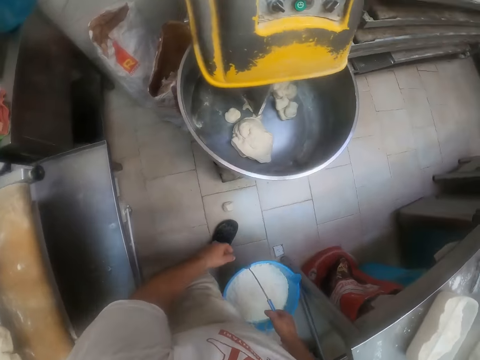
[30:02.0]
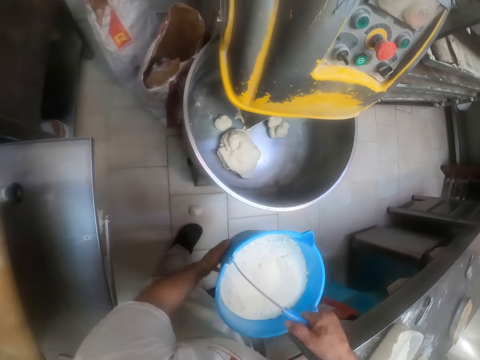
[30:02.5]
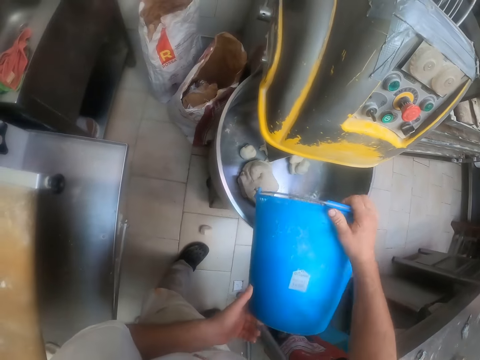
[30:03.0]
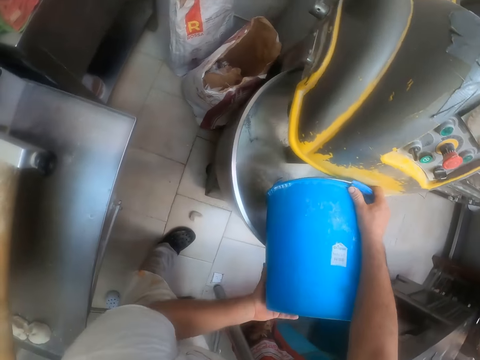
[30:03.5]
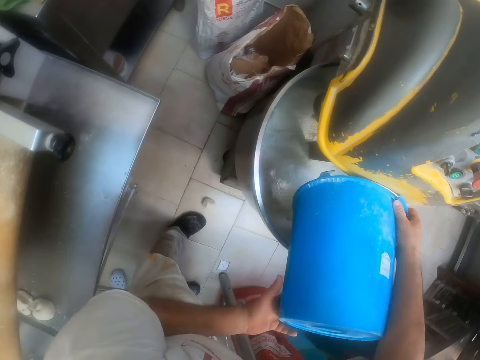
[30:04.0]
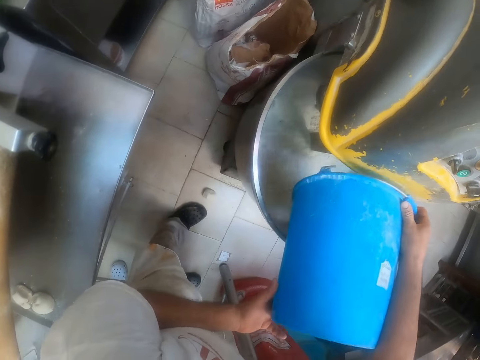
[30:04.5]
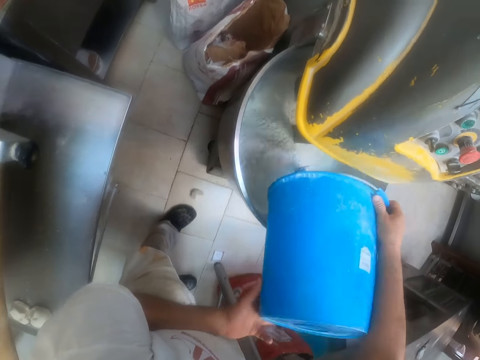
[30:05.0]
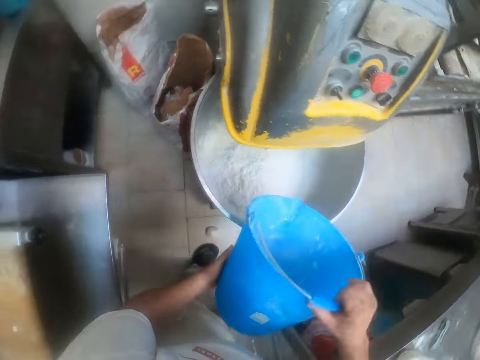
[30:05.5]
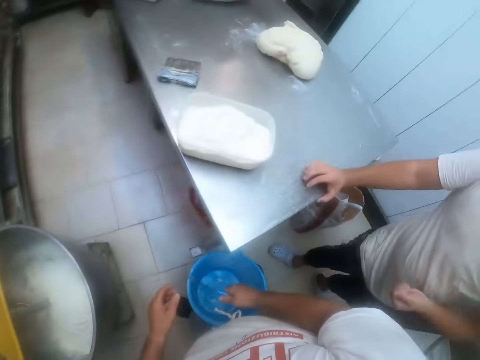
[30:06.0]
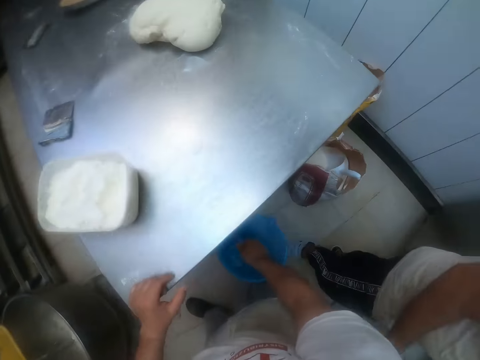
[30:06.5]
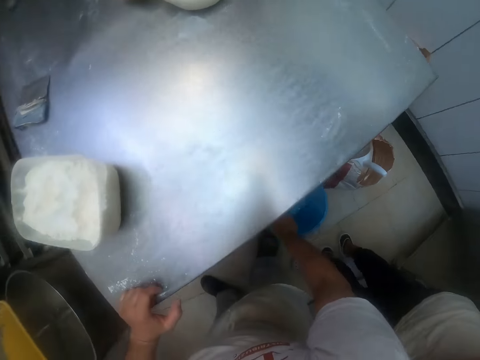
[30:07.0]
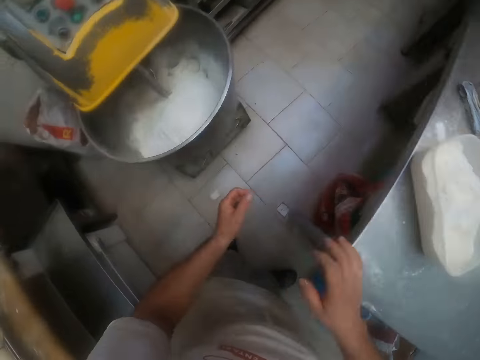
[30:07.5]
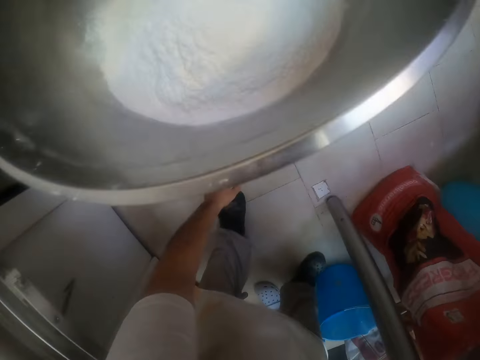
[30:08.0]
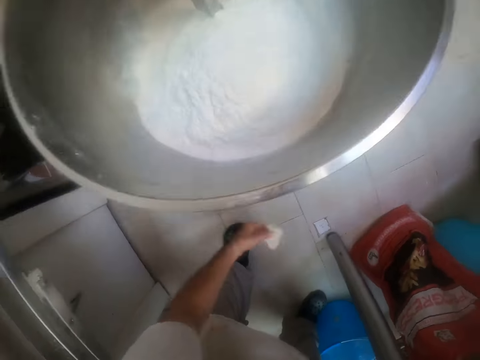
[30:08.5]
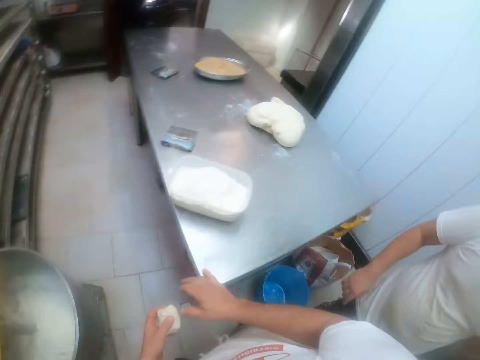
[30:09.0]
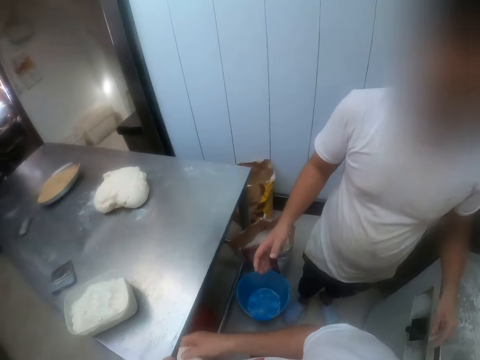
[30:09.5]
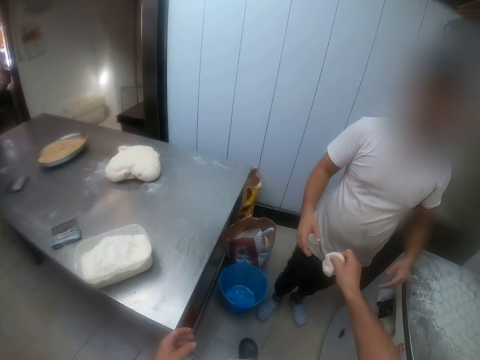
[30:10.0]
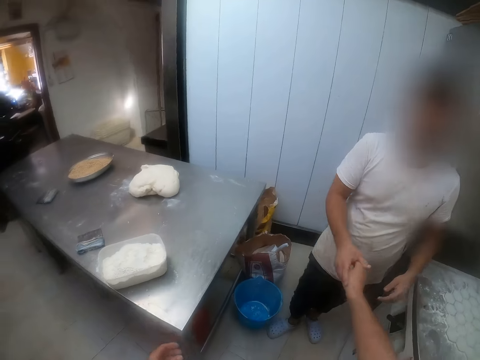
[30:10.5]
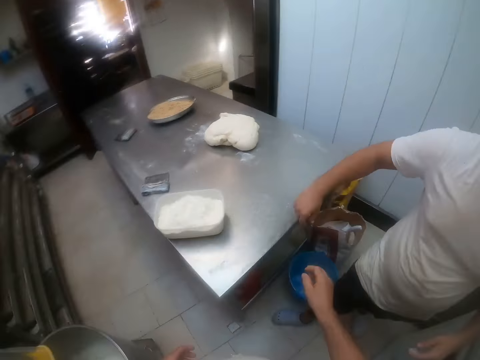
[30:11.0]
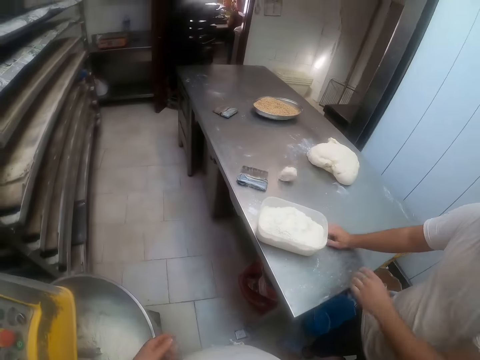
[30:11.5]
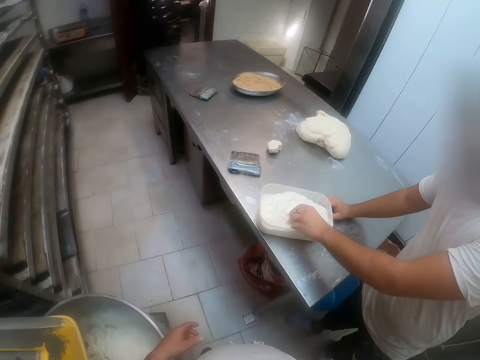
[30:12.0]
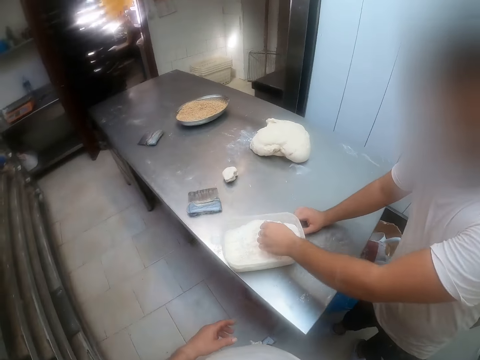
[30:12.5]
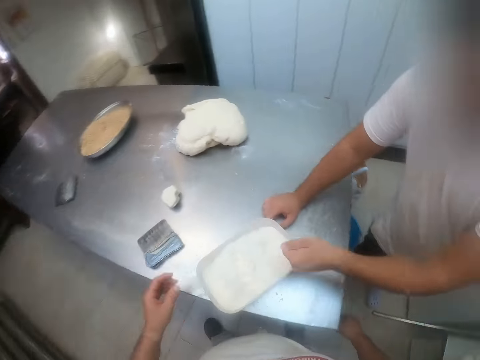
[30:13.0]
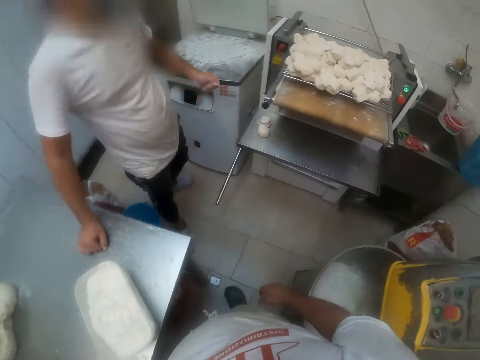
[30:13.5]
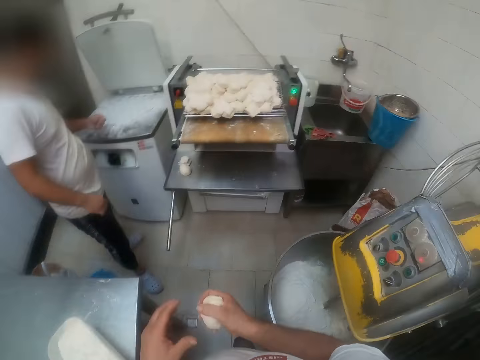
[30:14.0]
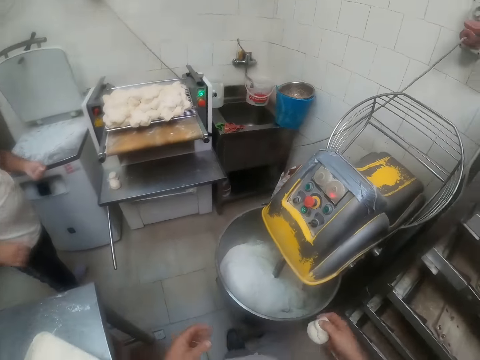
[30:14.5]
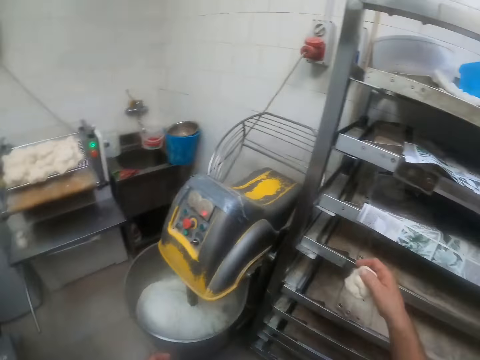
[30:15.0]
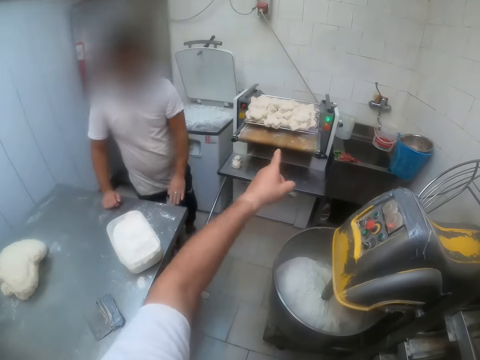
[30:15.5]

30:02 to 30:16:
The camera wearer pours the flour from the bucket into the mixing bowl with both hands. He puts the bucket on the floor with his right hand. He picks up dough from the floor with his left hand. He holds the dough with his right hand. He hands over the dough to a man. He talks to the man. The man takes the dough from the camera wearer with his right hand. The man throws the dough on the table with his right hand. The man packs flour from the bowl on the table with his left hand. The camera wearer picks up the dough from the table with his left hand. He holds the dough with his right hand.

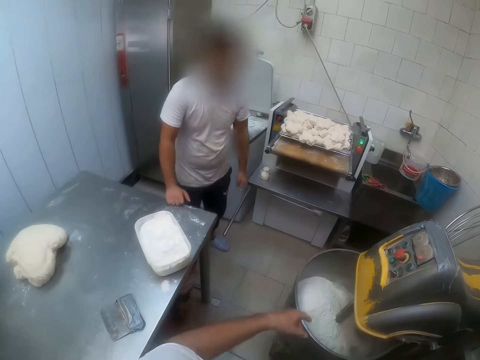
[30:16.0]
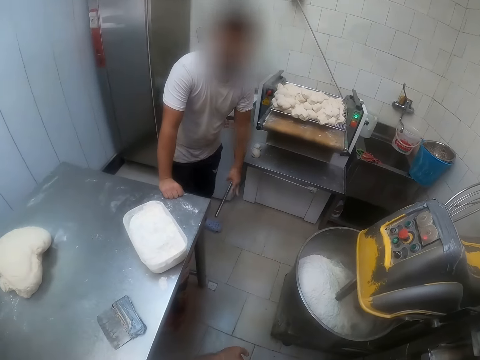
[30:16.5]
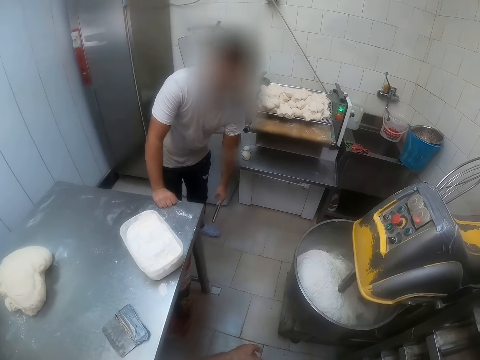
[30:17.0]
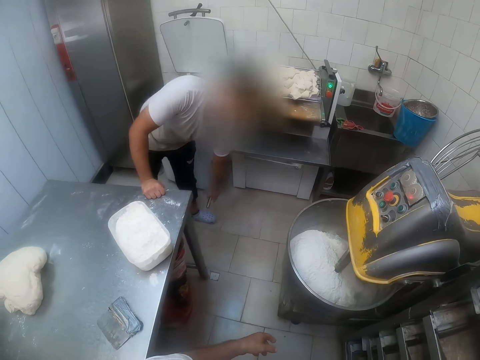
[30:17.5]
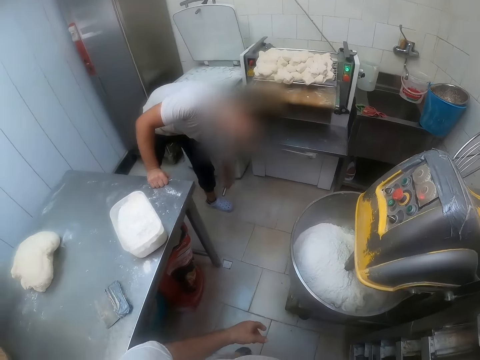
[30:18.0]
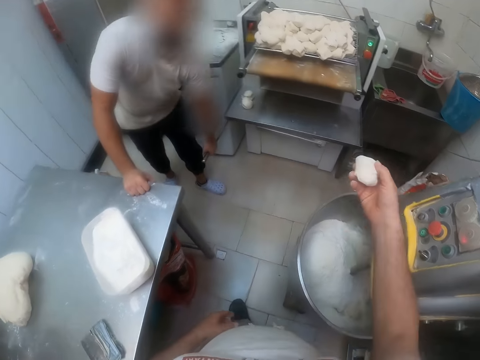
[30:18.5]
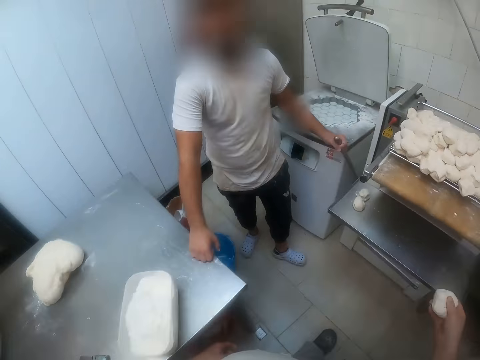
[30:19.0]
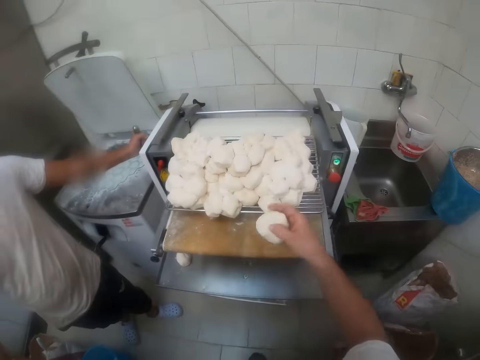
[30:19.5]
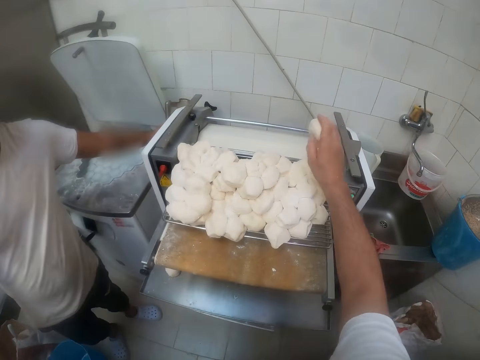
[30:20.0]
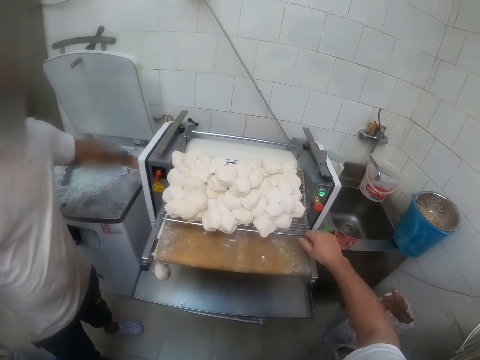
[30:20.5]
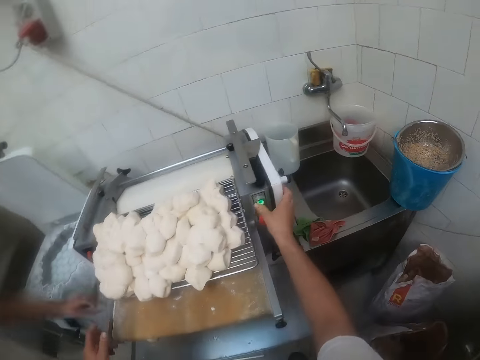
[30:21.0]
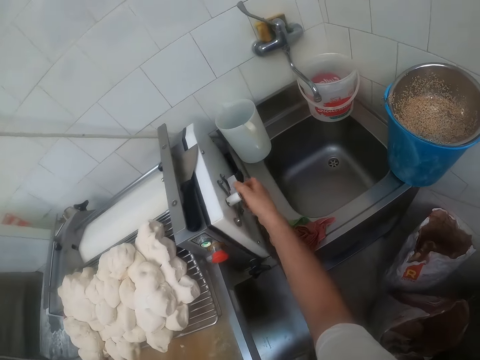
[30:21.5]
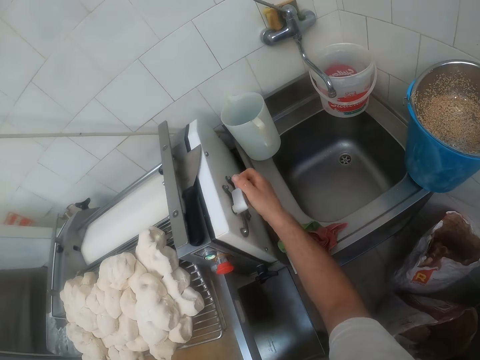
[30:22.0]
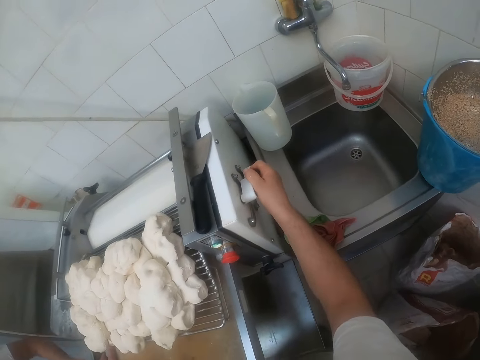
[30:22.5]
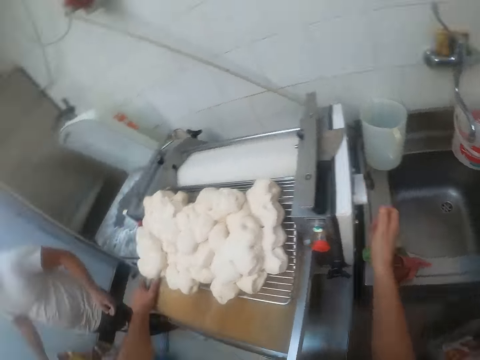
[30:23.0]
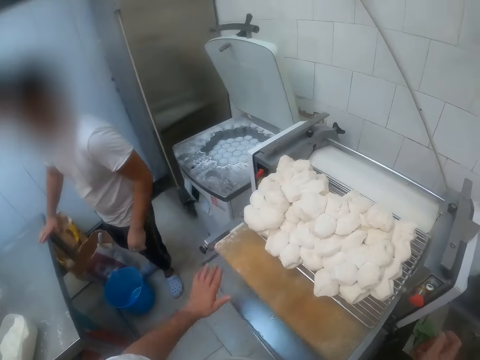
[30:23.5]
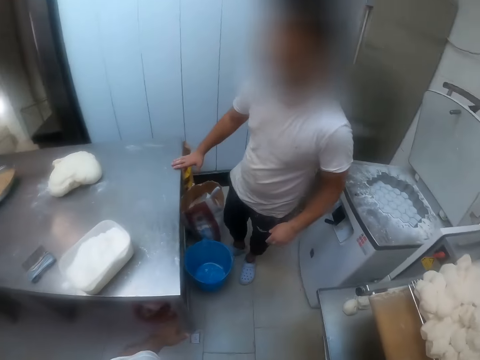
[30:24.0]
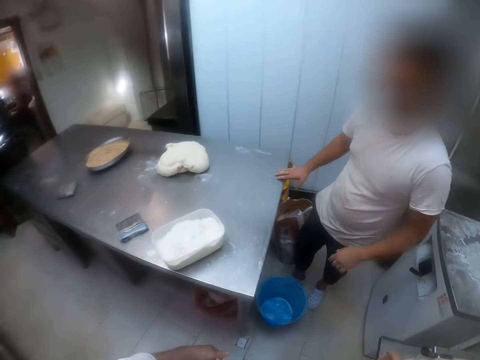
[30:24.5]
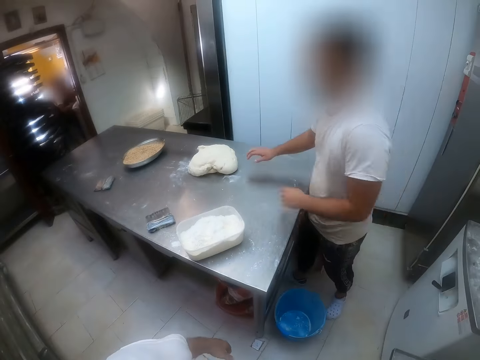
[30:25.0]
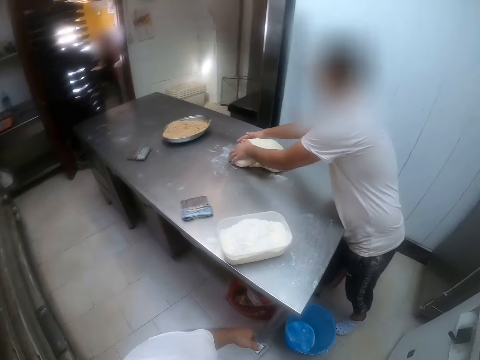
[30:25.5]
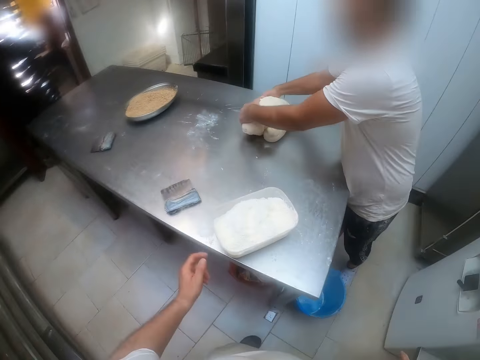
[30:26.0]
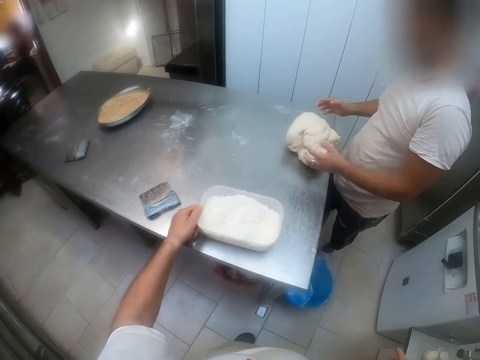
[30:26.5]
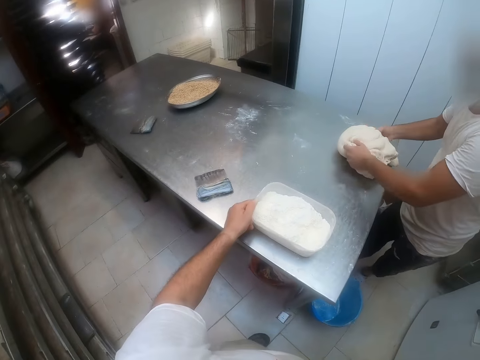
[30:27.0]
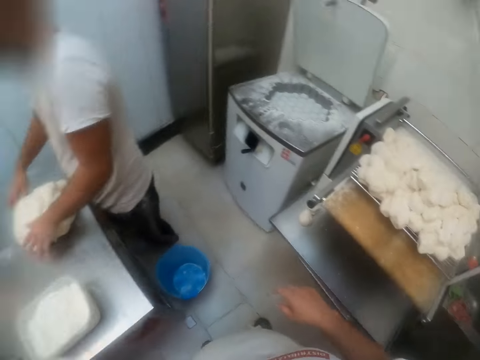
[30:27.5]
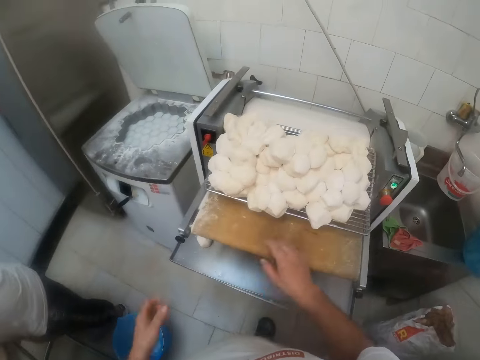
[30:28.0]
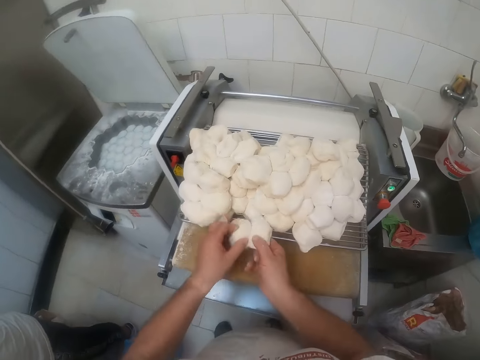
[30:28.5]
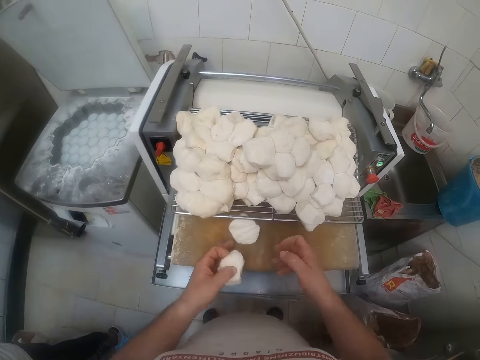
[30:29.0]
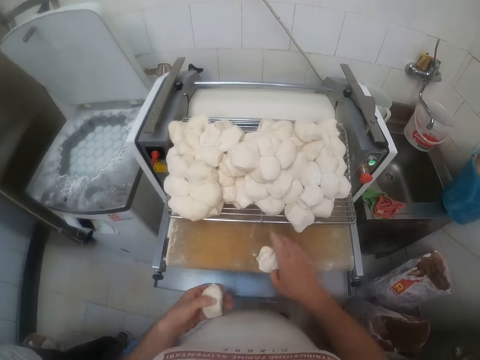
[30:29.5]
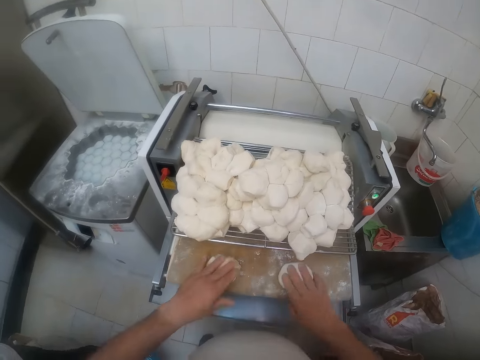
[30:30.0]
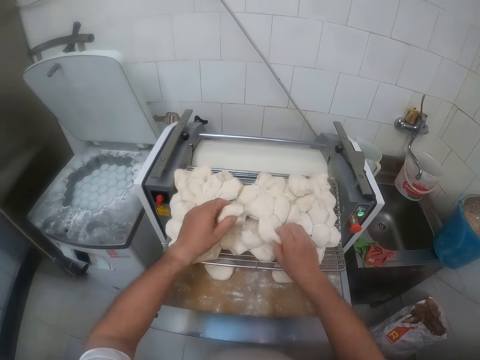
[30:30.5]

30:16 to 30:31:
A man pulls the lever of the dough divider with his left hand. The camera wearer puts the dough on the dough sheeter or dough roller with his right hand. He presses a button on the dough sheeter with his right hand. He turns a knob at the side of the sheeter with his right hand. He turns on the dough roller. The man shifts the bucket on the ground with his left leg. The camera wearer talks to the man. The man rolls over a mold of dough on the table with both hands. The man picks up the dough from the table with both hands. The camera wearer picks up small dough pieces from the guard of the dough sheeter with both hands. He puts the dough on the conveyer belt of the dough sheeter with his right hand. He picks up the dough from the conveyer belt with his right hand. He puts the doughs on the conveyer belt with both hands. He picks up small dough pieces from the guard of the dough sheeter with both hands.
